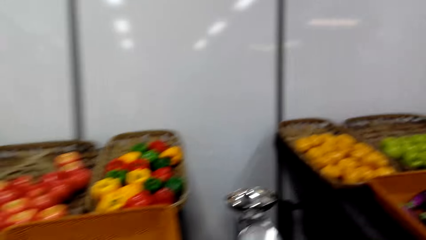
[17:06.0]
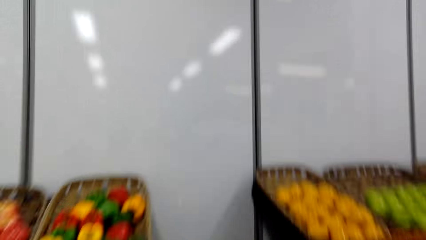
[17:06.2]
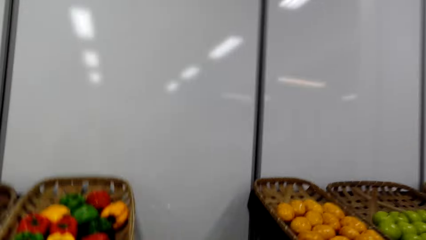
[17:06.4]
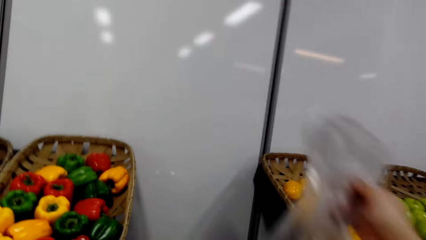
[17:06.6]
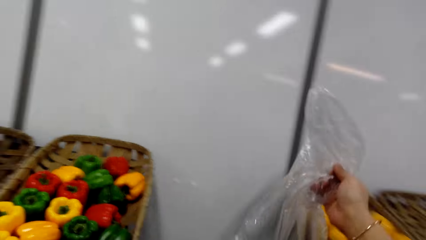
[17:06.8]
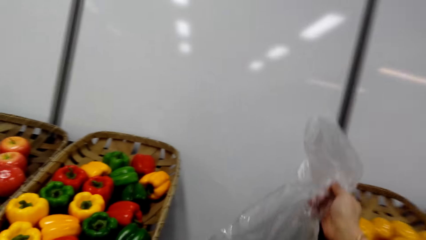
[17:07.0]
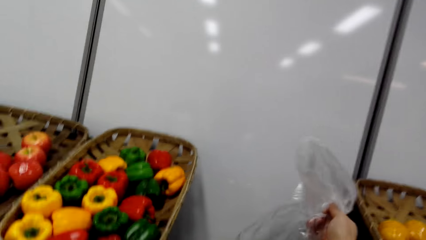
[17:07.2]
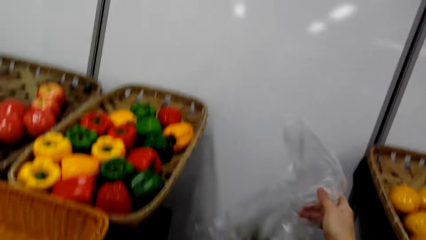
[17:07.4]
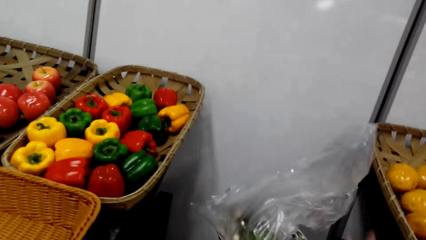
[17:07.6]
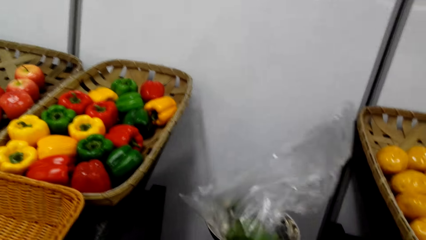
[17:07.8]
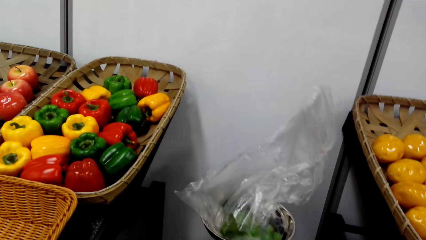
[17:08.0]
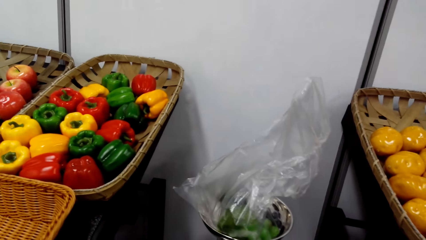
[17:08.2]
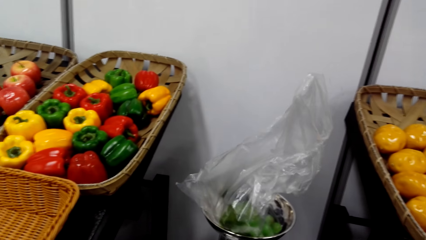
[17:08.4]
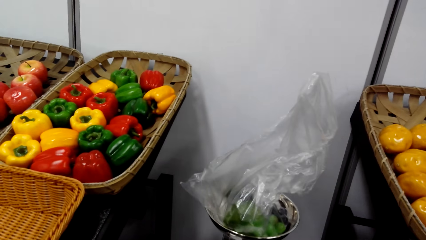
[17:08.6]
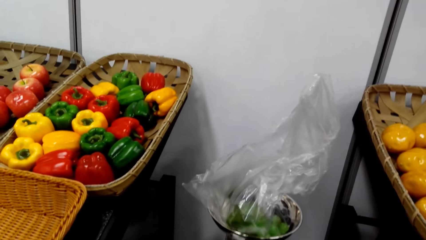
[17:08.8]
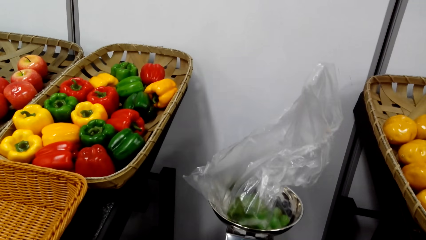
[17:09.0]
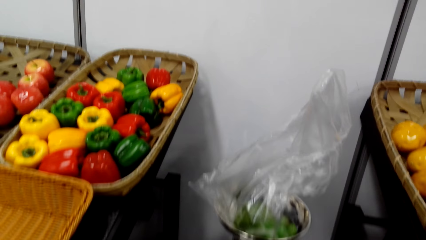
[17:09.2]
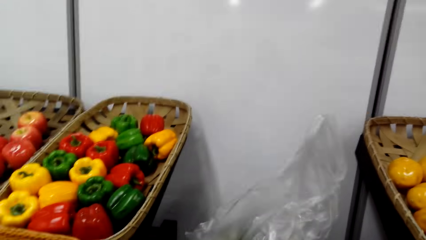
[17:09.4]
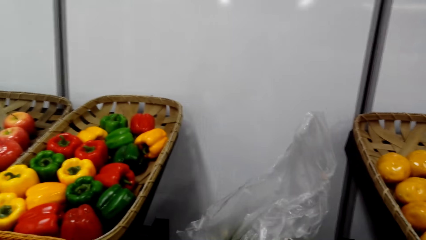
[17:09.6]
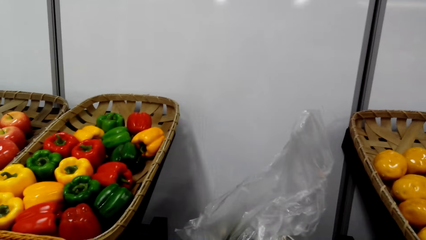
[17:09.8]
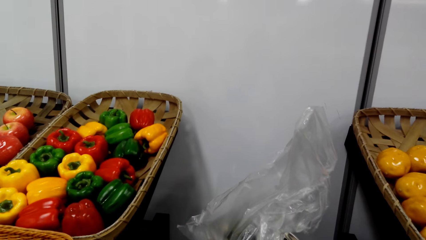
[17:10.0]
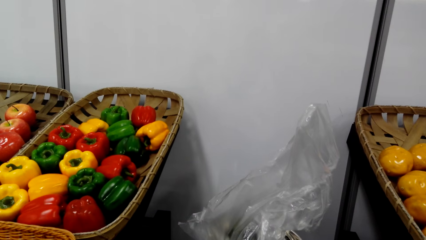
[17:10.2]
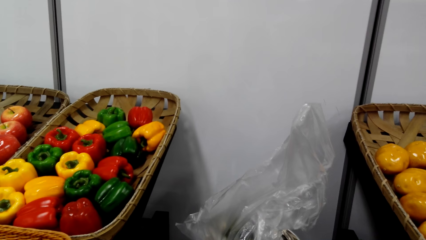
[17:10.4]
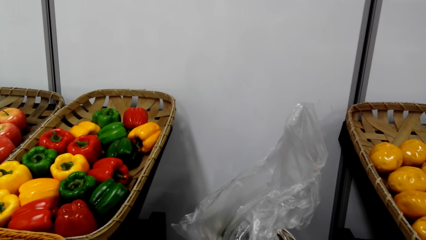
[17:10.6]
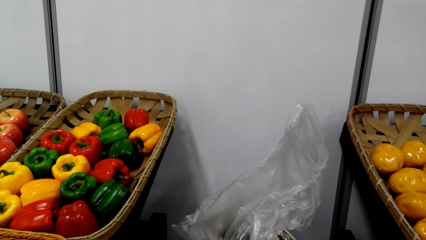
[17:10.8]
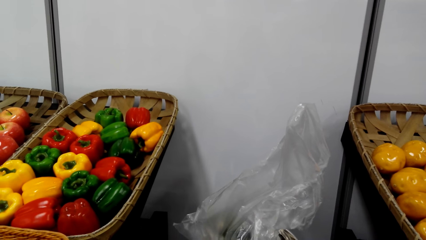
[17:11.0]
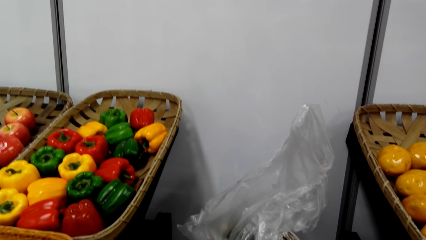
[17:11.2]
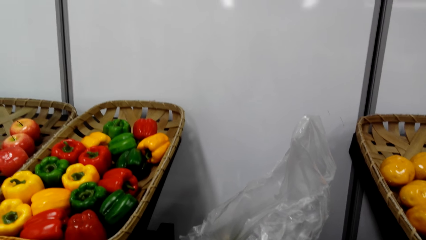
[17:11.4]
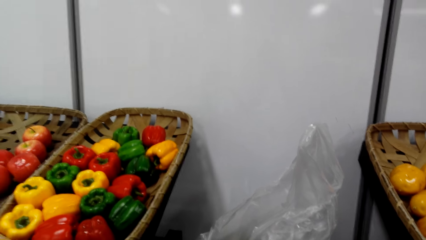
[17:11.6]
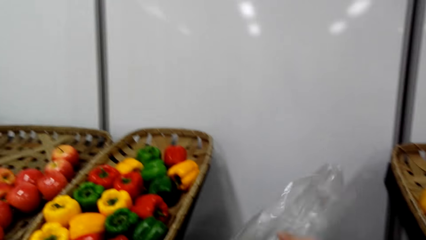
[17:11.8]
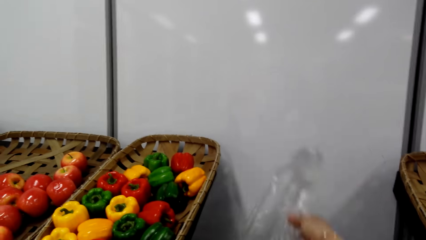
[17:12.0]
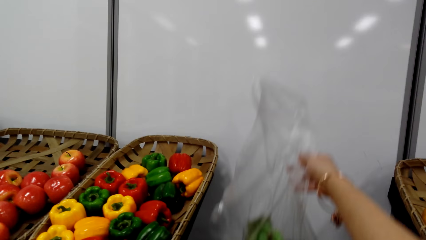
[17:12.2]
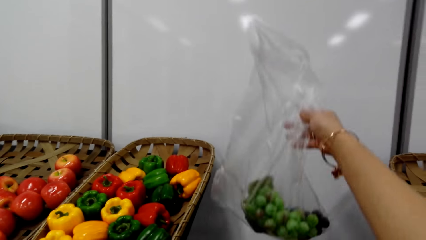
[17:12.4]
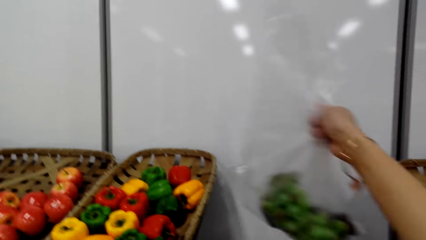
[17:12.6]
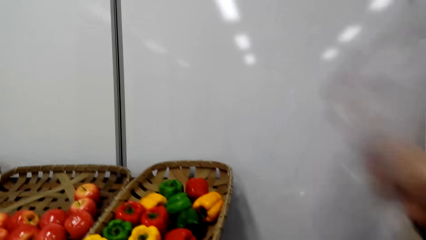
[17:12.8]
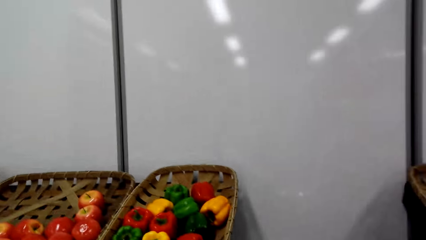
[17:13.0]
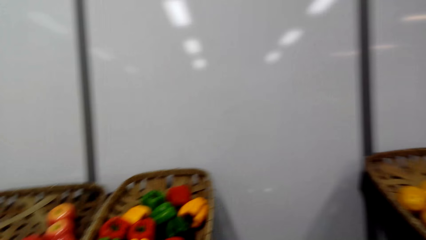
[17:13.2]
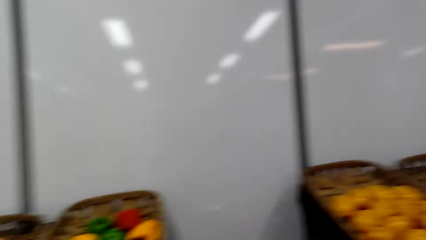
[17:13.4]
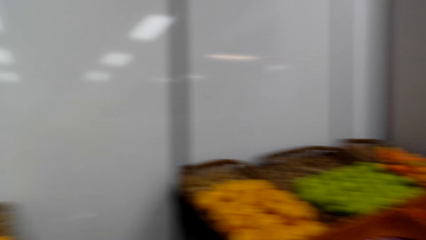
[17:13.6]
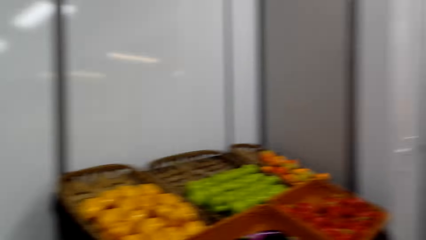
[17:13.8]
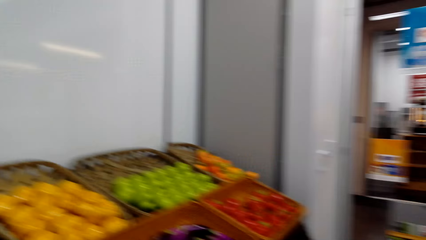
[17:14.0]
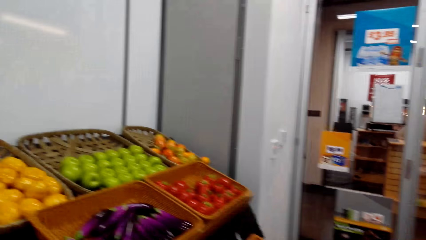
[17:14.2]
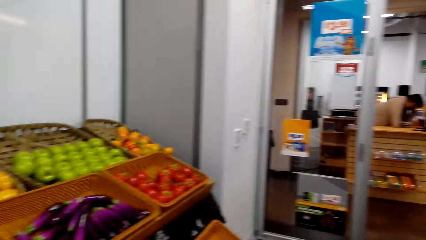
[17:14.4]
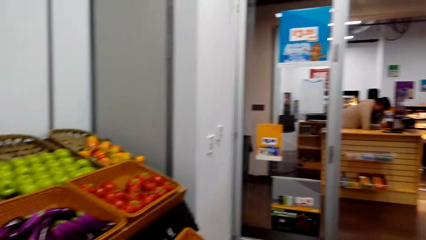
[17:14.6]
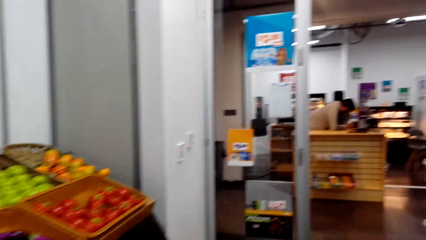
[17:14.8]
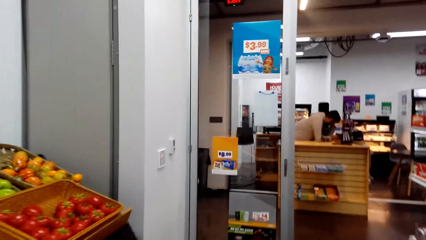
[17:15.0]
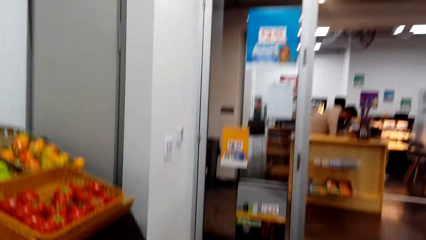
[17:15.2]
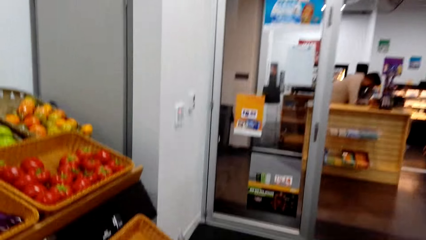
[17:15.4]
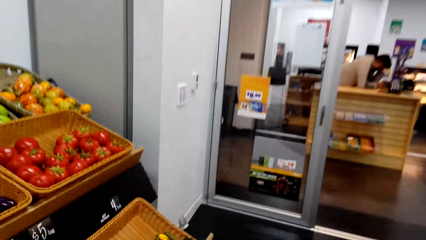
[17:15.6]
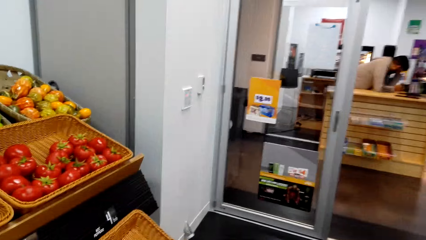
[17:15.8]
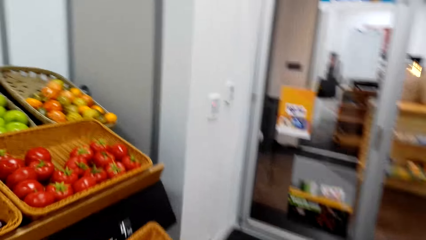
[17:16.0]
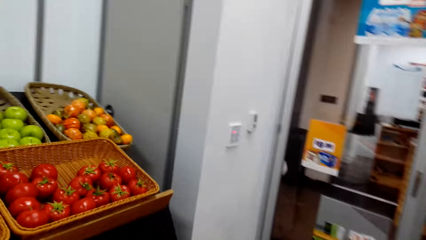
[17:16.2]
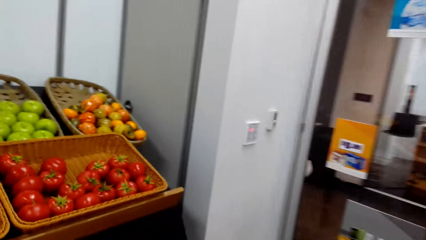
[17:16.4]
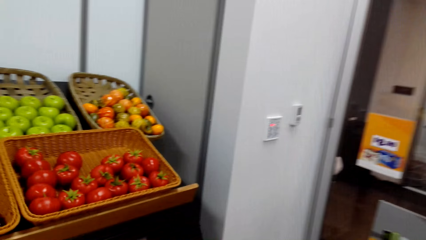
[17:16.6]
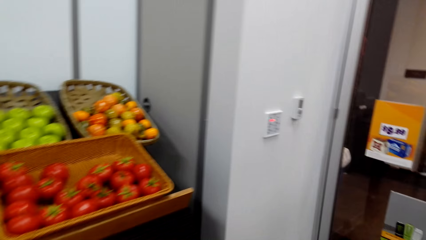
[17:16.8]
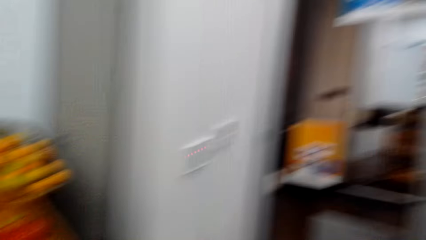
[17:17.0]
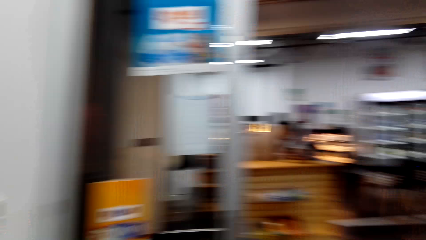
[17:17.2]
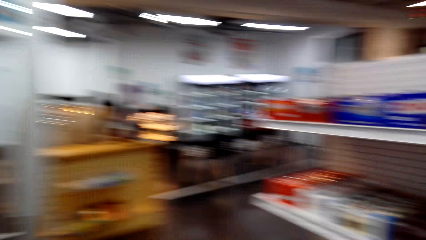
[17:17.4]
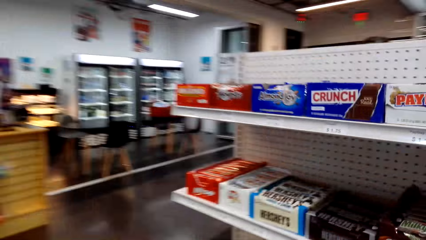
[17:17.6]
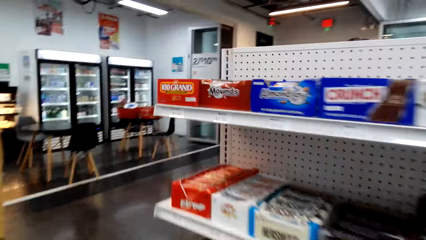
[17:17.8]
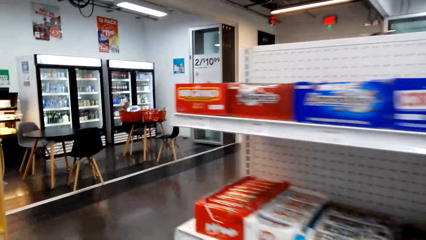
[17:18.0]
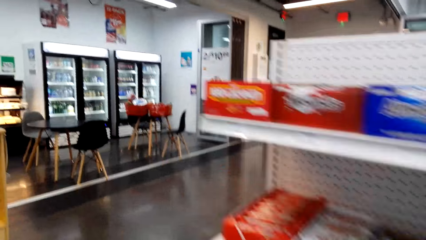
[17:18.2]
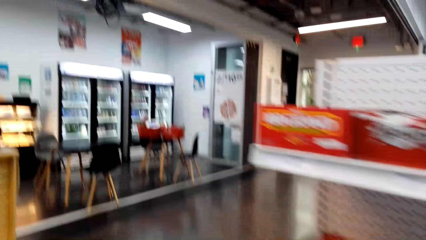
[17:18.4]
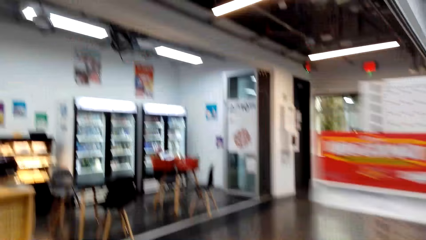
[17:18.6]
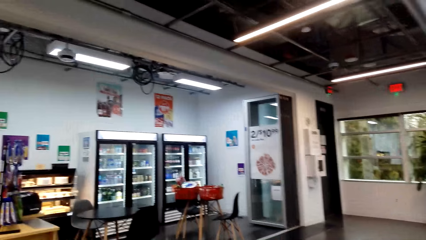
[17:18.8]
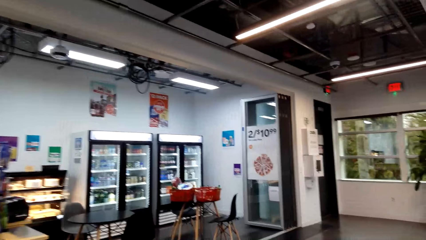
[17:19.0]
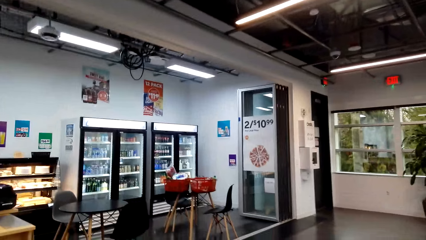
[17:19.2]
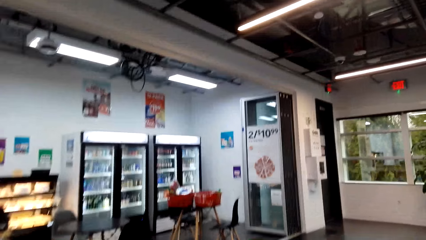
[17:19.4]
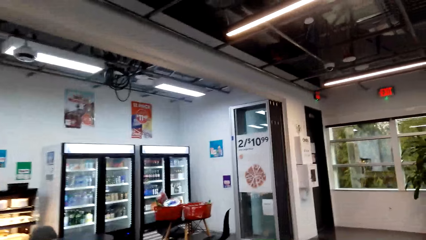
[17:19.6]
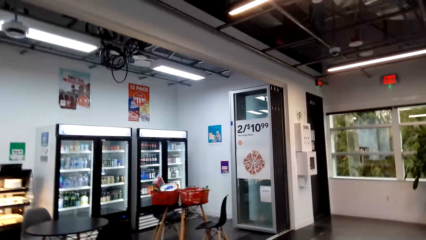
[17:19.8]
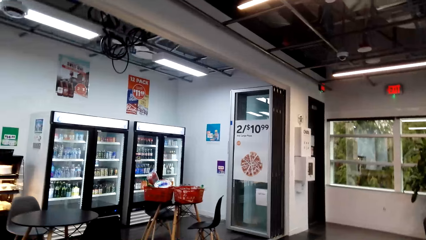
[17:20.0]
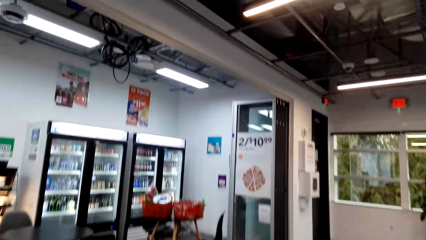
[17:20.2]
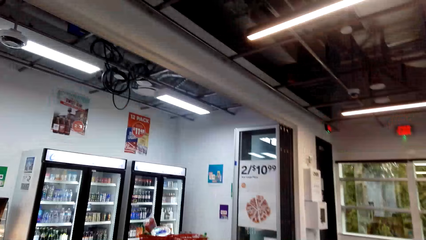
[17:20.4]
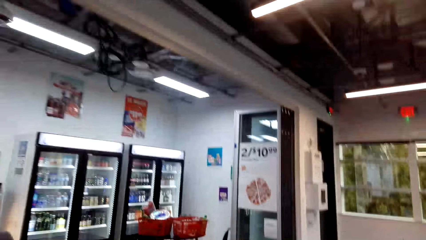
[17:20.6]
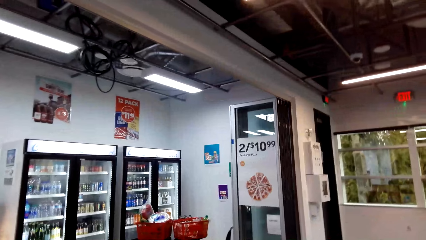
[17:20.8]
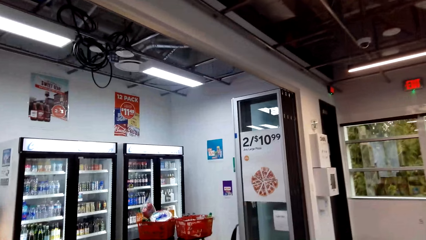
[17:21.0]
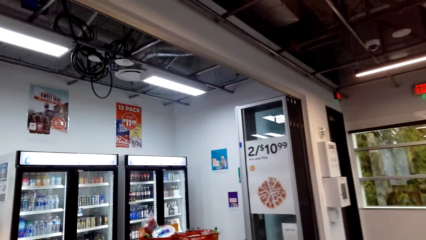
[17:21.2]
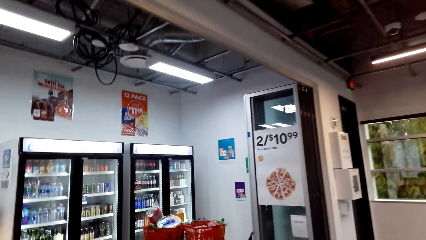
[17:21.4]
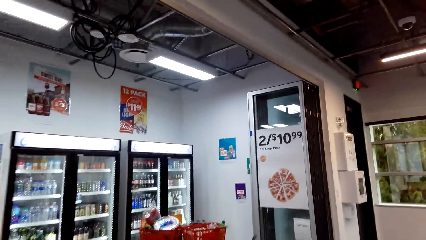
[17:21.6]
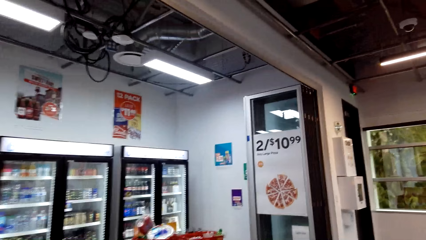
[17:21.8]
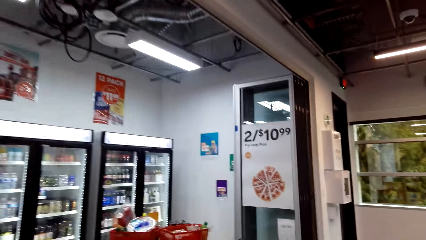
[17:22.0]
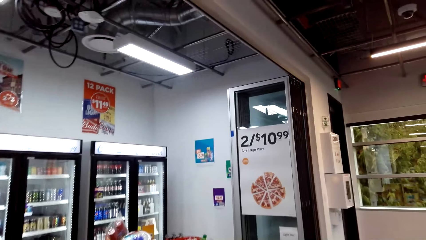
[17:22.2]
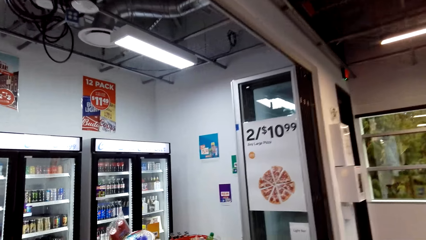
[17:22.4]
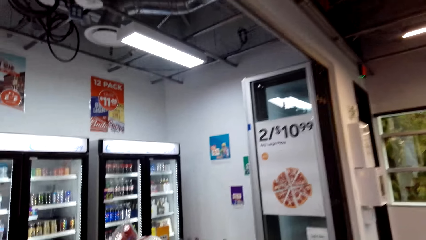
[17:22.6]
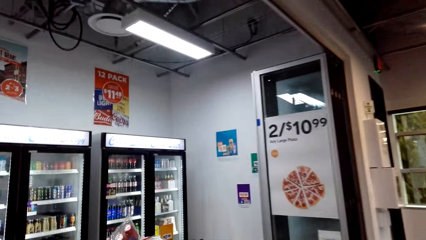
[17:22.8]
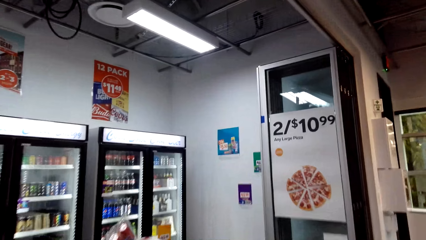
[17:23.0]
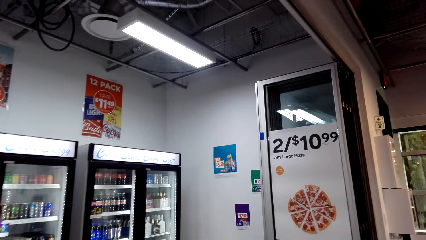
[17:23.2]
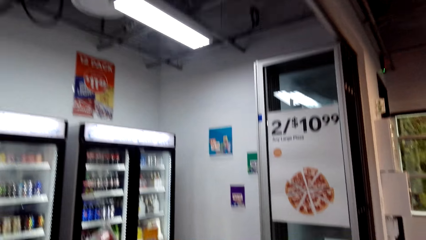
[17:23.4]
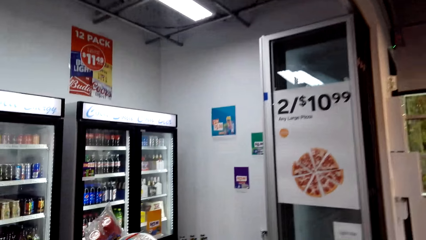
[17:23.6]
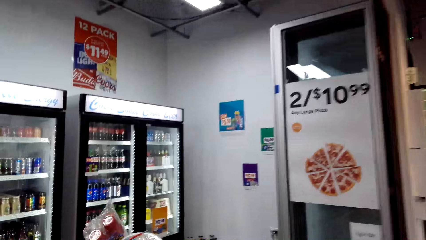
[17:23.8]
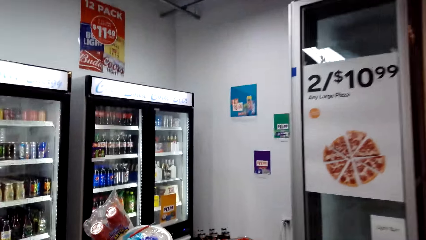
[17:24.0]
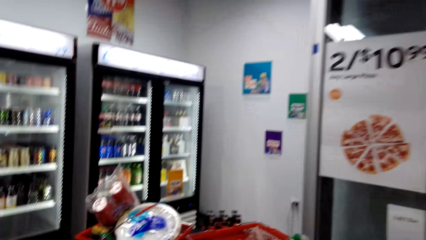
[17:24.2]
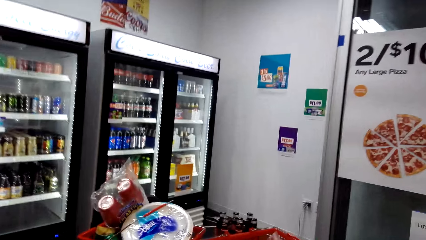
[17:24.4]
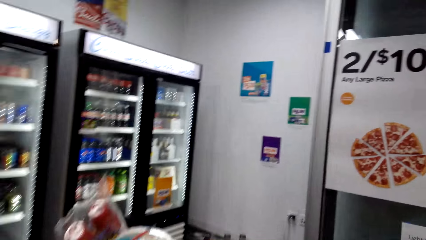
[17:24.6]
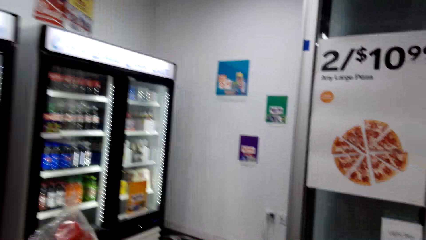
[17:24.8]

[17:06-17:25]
The camera wearer puts the grapes or package in a weighing machine. They pick the package. The camera wearer and a woman walk around the supermarket.
